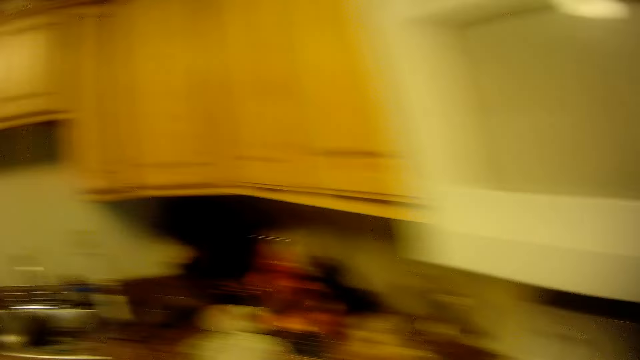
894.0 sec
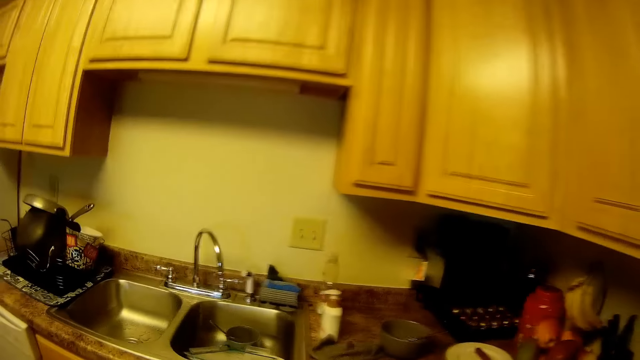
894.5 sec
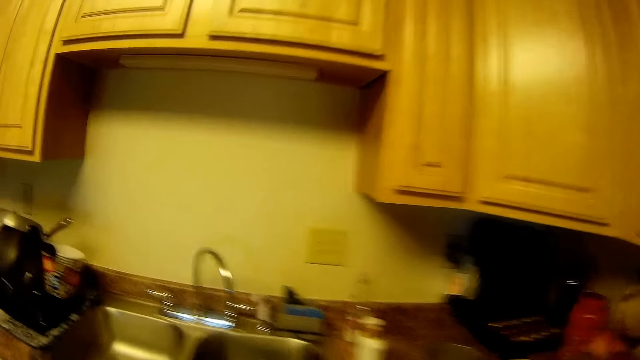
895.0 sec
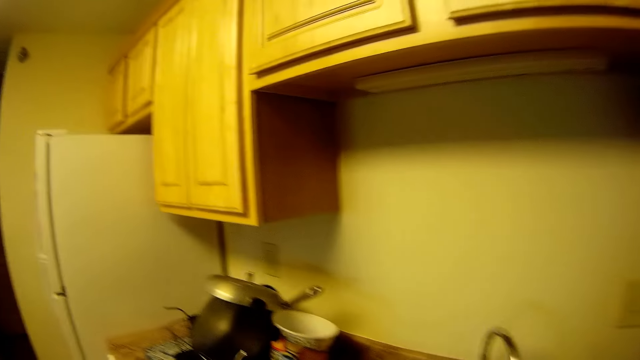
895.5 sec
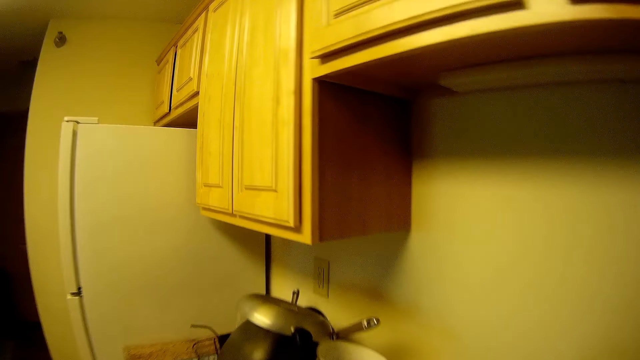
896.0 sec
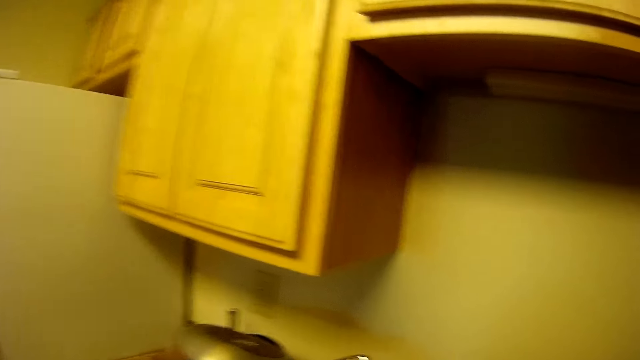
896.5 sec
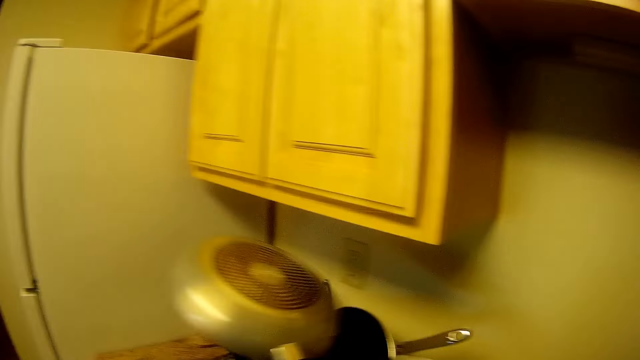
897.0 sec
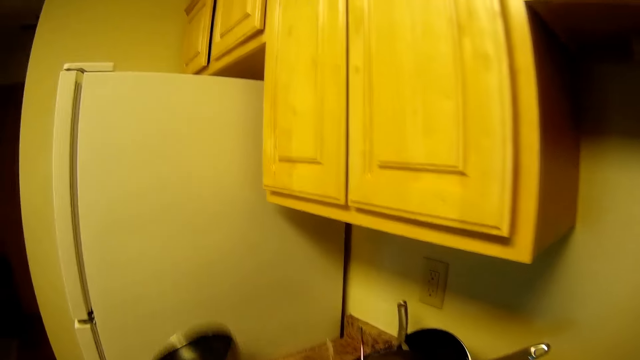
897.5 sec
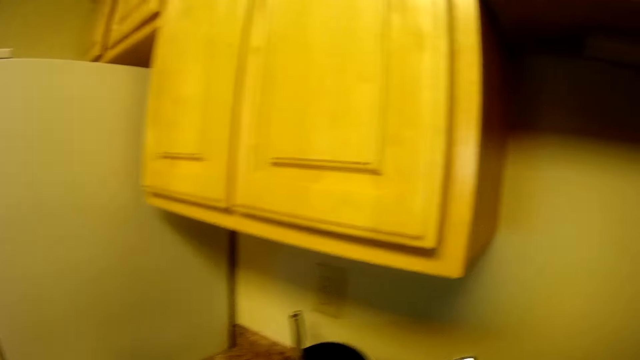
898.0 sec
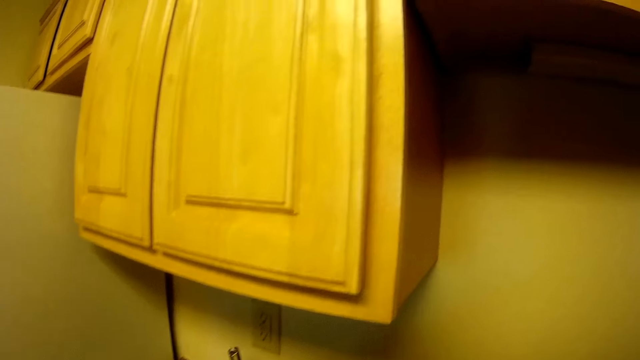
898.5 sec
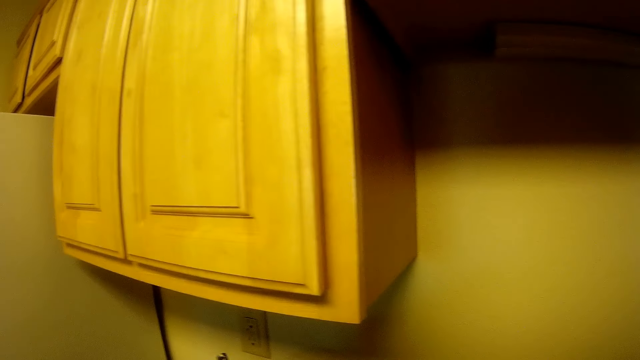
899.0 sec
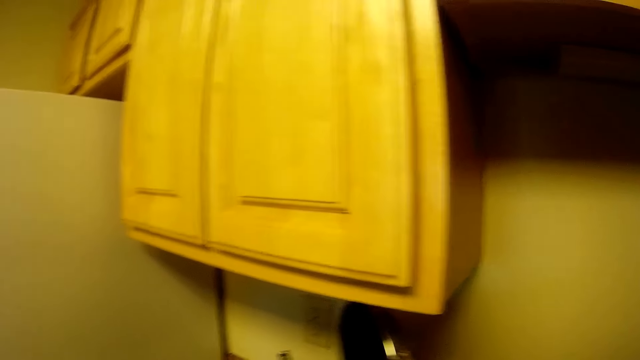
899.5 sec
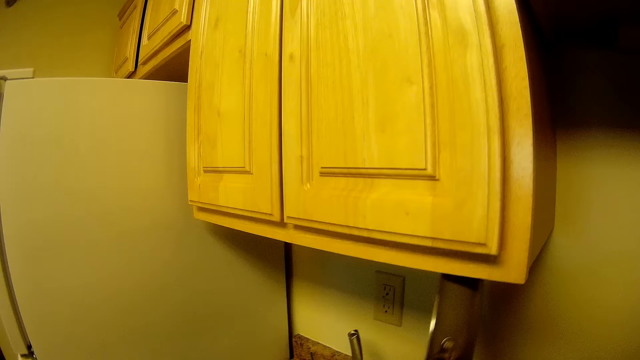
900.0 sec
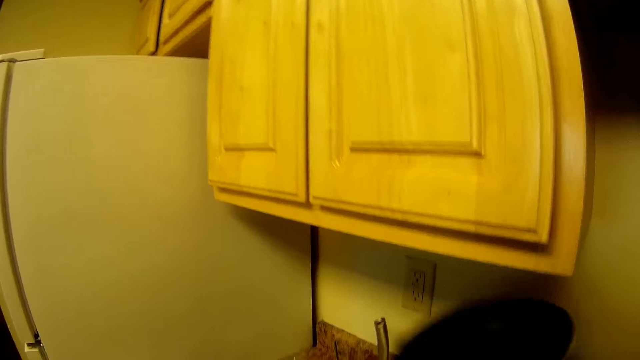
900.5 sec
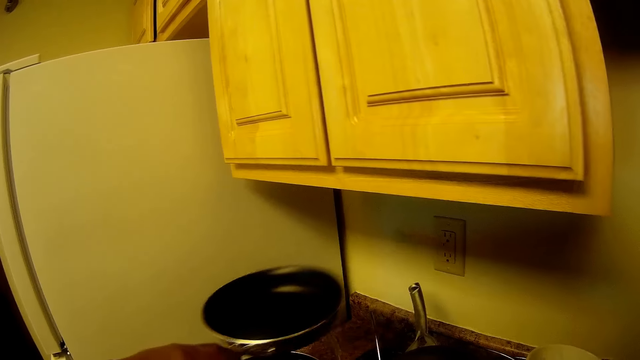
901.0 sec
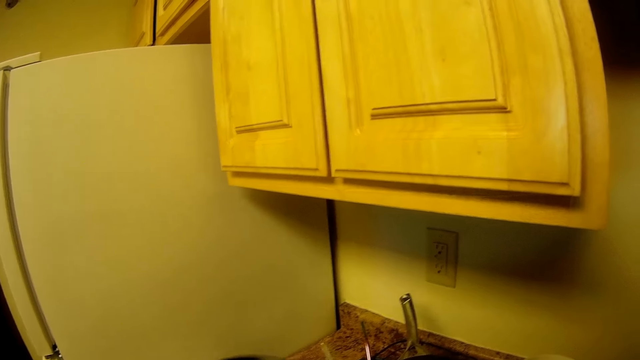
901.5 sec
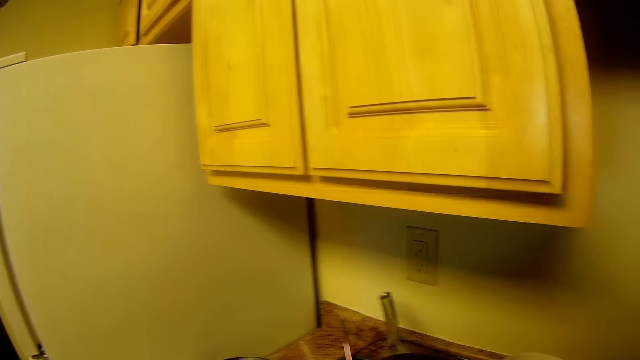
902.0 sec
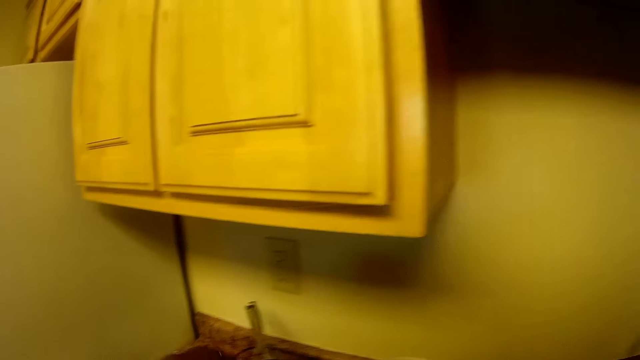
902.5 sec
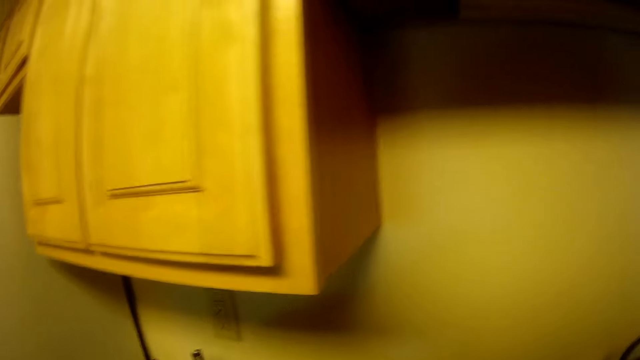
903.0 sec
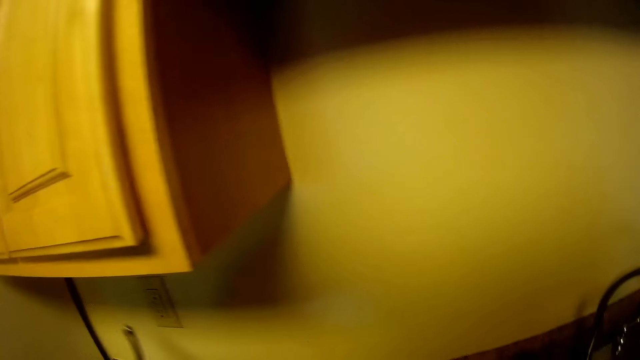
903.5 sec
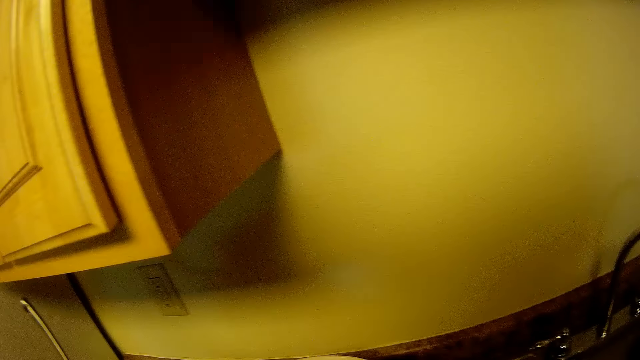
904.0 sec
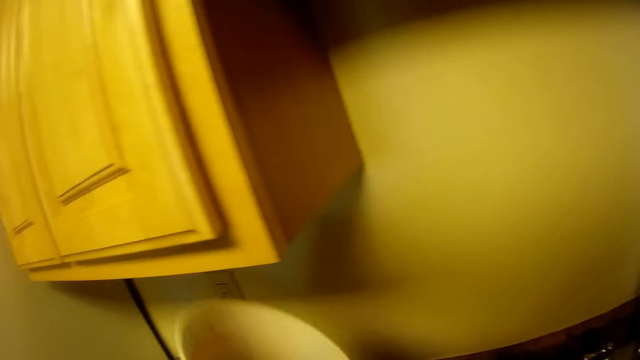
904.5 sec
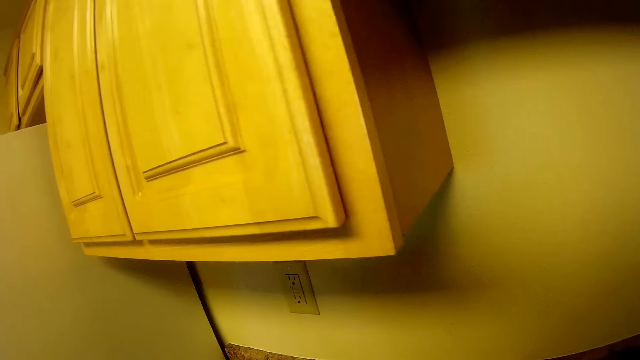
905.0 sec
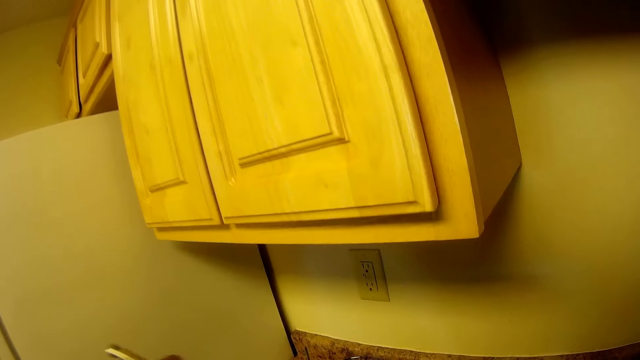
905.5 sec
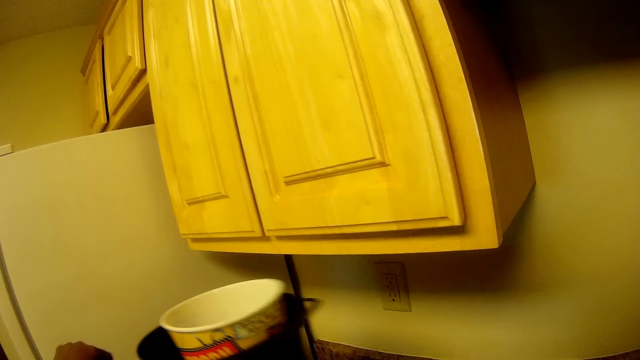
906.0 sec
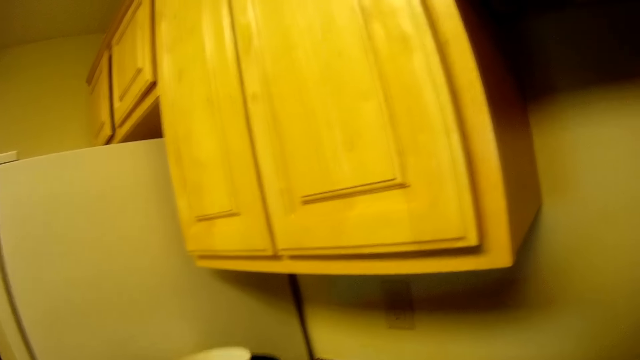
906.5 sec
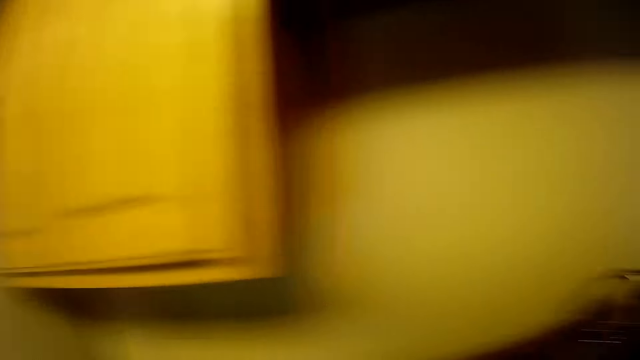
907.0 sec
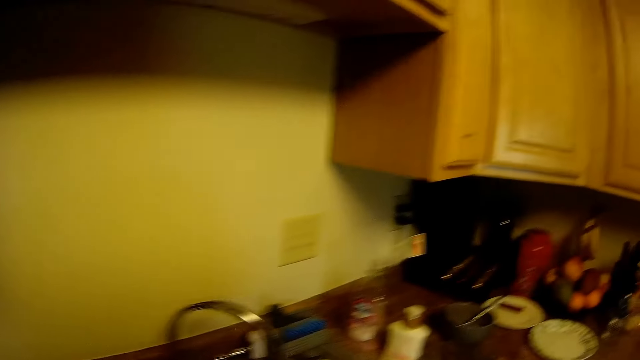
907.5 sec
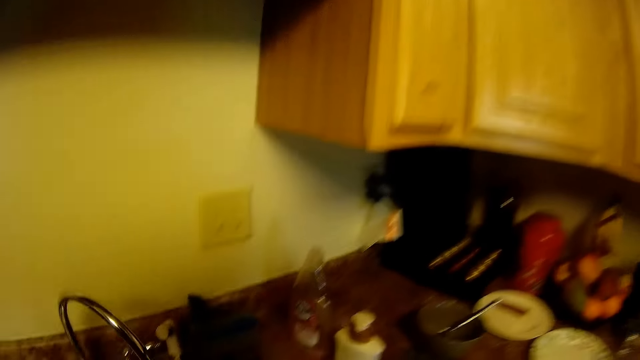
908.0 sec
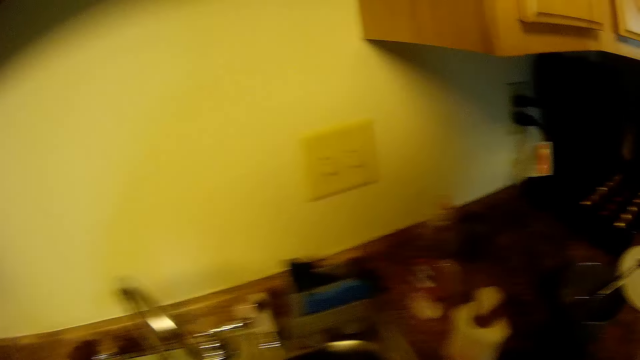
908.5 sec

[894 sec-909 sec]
The camera wearer picks up a frying pan in a dish rack with her right hand. She drops the frying pan on the kitchen top with her right hand. She picks up a frying pan in the dish rack with her left hand. She drops the frying pan in her left hand on the kitchen top. She picks up a black container on the kitchen top with her left hand. She holds a white container in her right hand. She drops the black container in her left hand on the kitchen top.

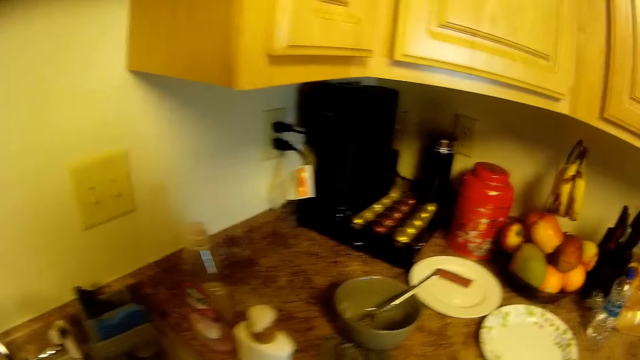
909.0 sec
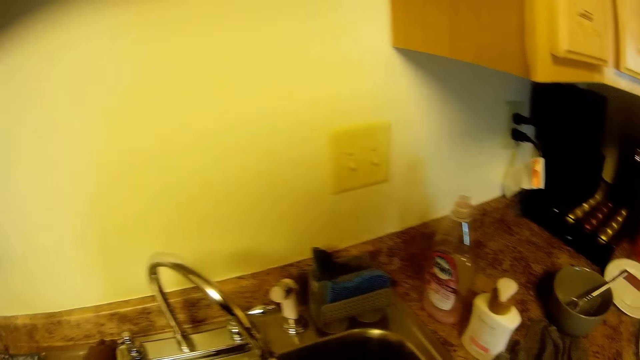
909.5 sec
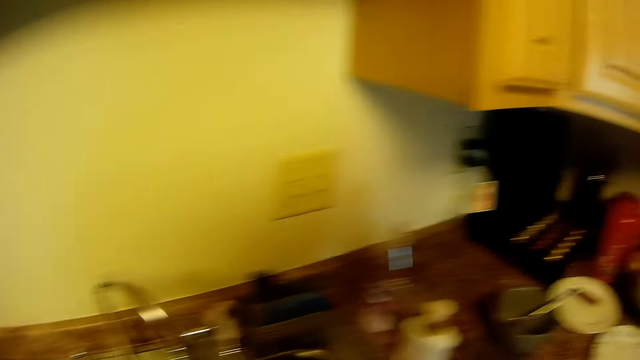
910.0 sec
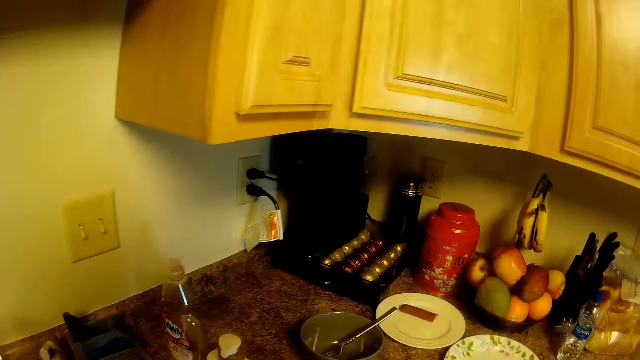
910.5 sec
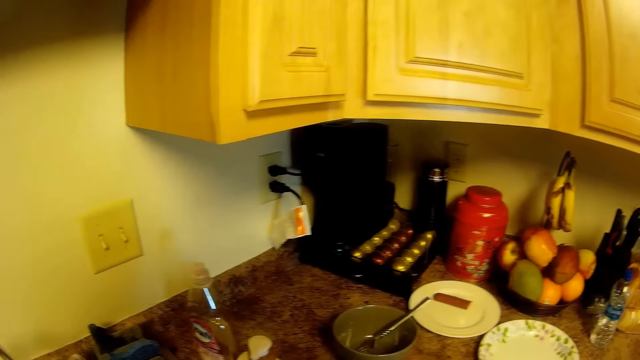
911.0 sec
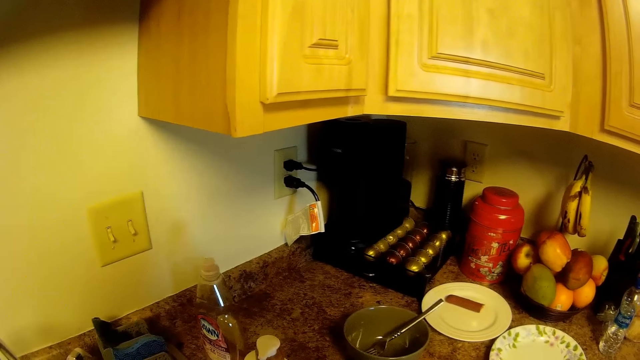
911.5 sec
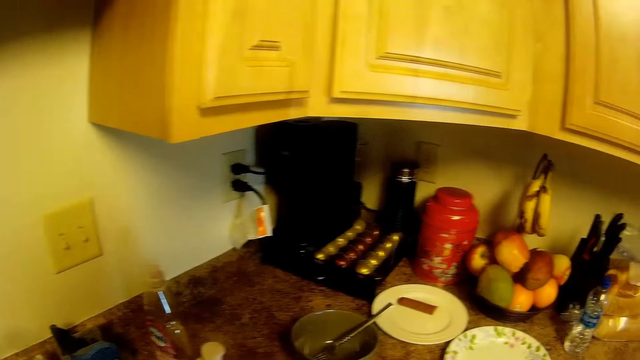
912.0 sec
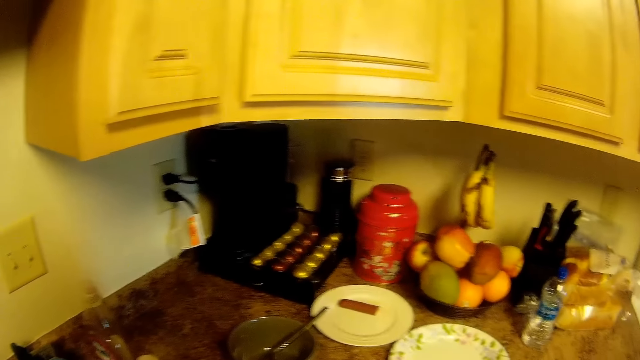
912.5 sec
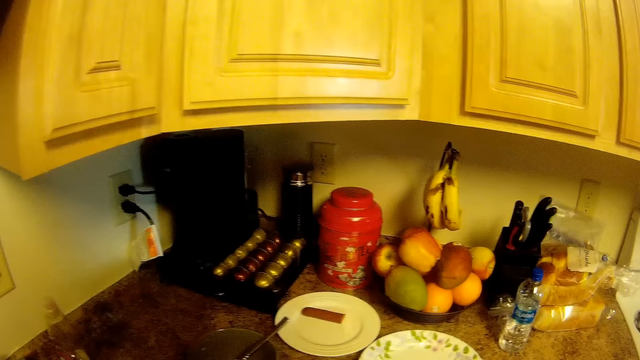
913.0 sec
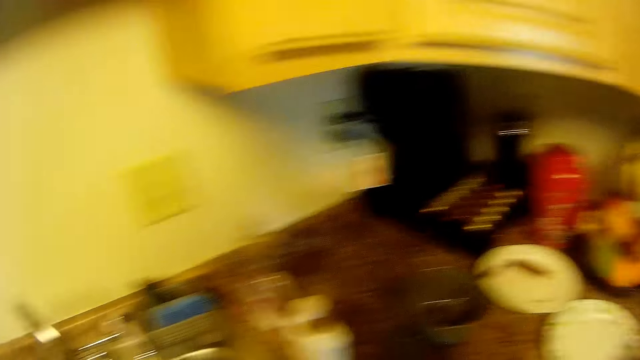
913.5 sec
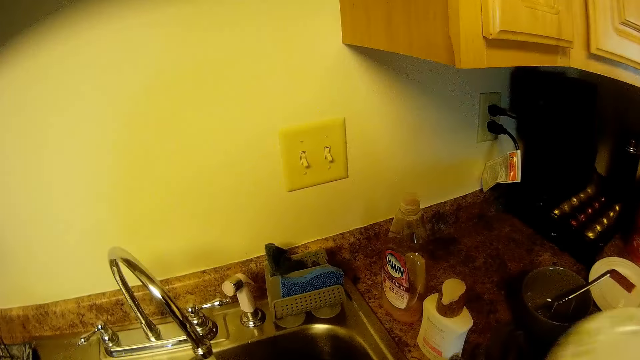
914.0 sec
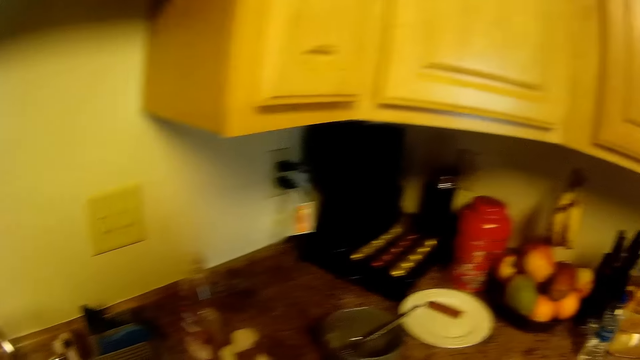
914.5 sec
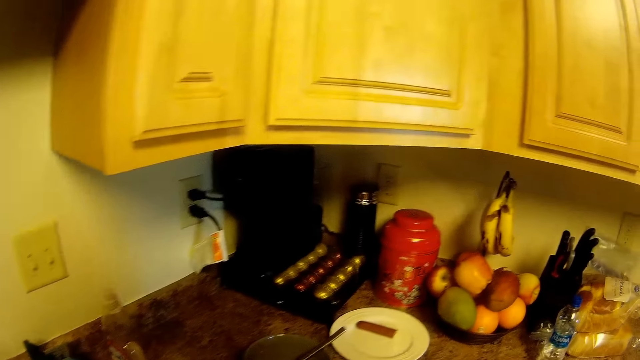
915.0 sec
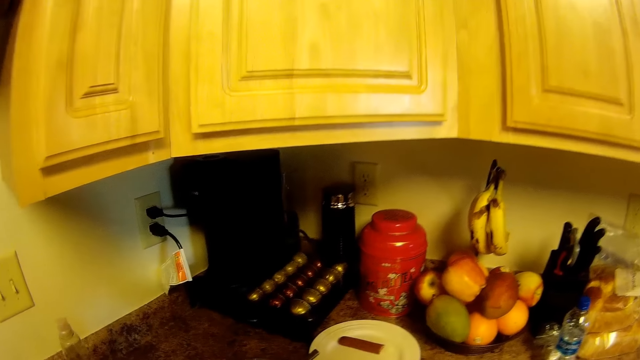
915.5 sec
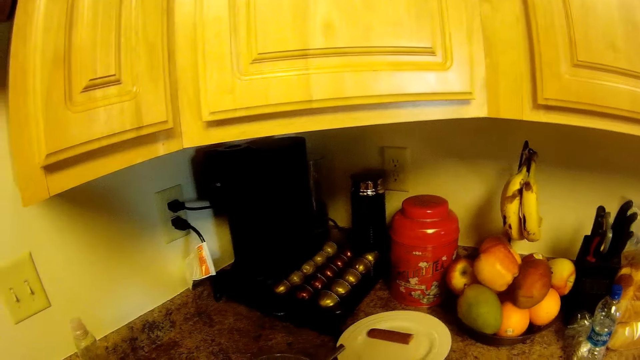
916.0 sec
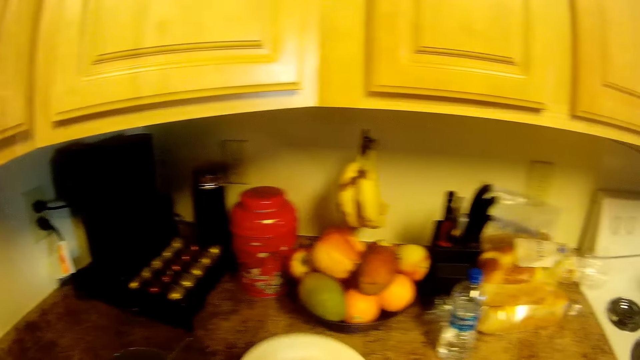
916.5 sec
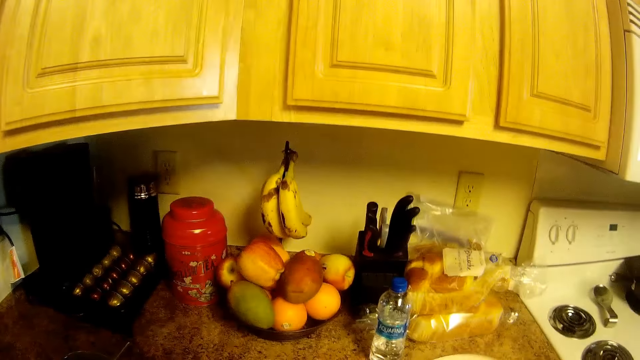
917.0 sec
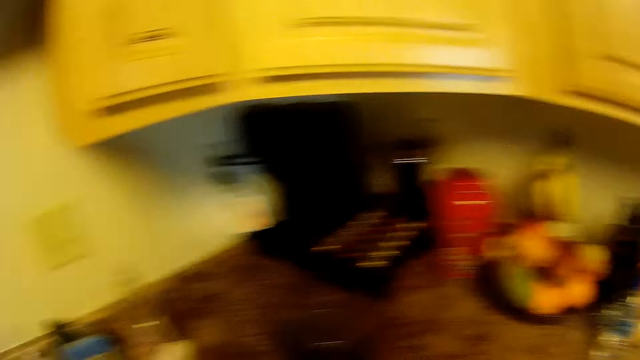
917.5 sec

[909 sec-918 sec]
The camera wearer turns on a faucet with her left hand. She looks around. She picks up a plate on the counter. She moves the plate on the kitchen top with her right hand.
